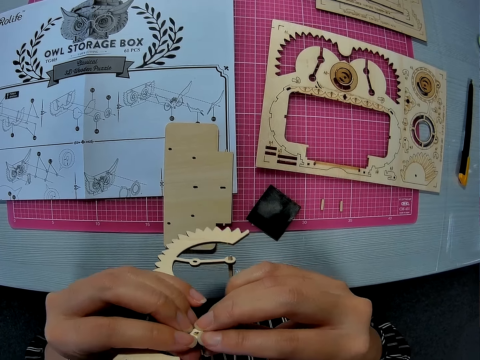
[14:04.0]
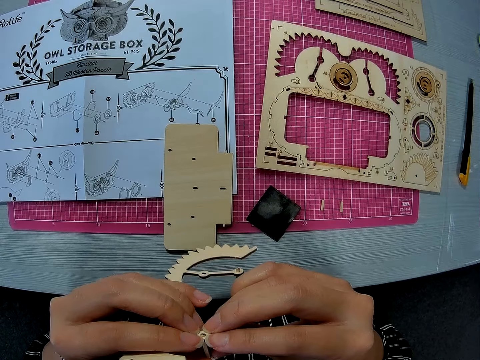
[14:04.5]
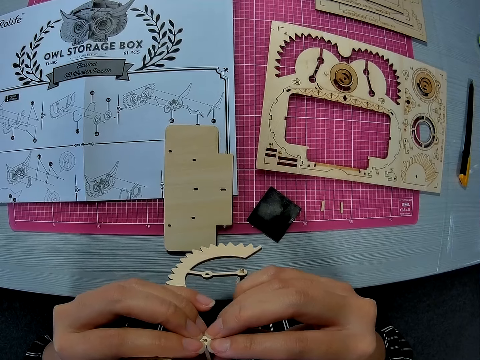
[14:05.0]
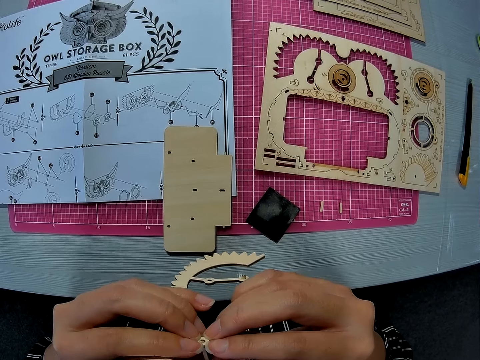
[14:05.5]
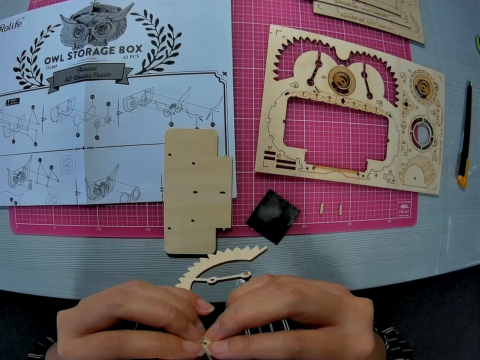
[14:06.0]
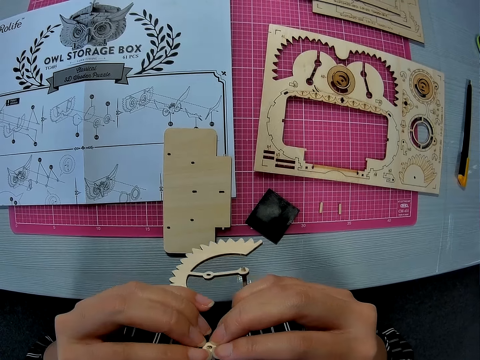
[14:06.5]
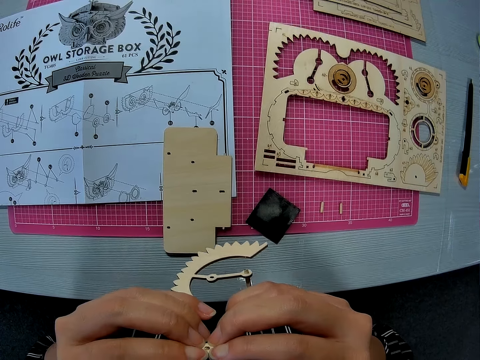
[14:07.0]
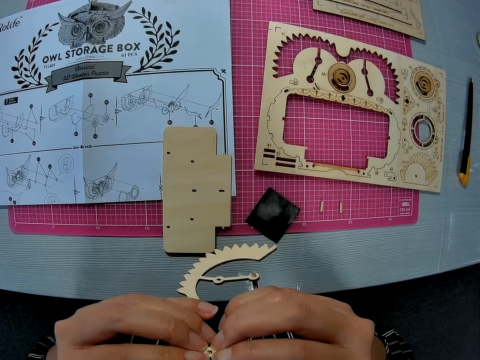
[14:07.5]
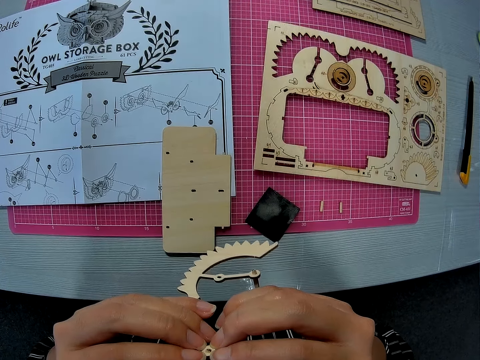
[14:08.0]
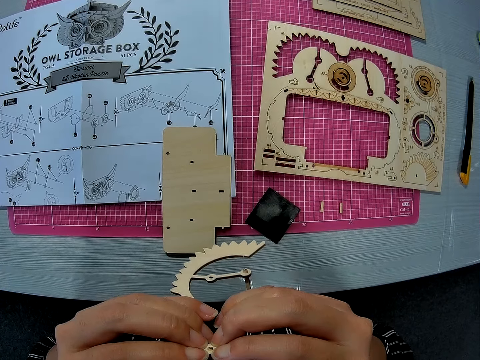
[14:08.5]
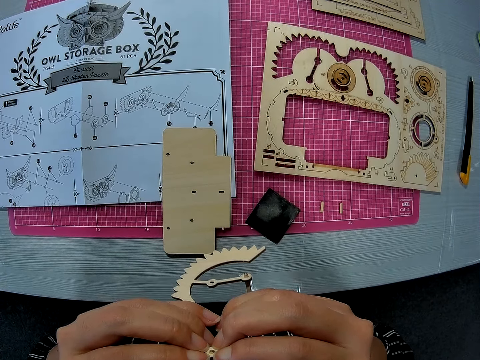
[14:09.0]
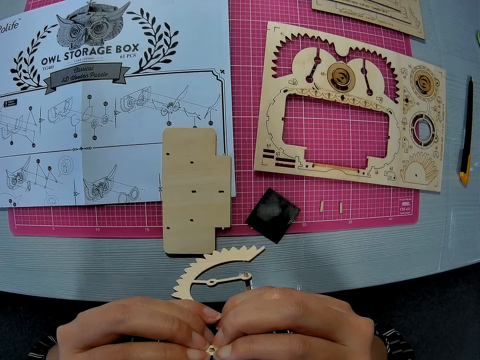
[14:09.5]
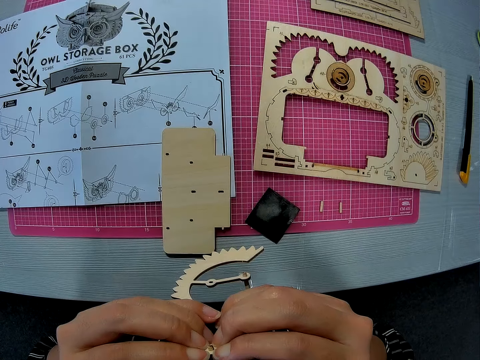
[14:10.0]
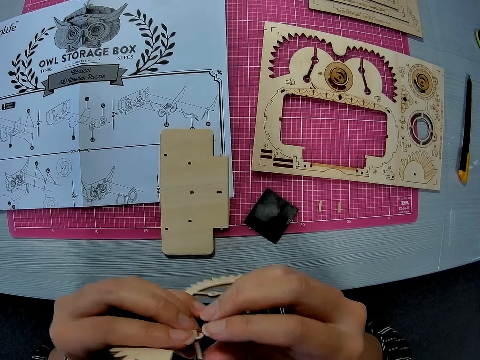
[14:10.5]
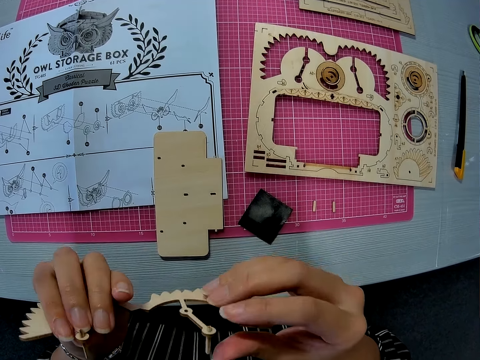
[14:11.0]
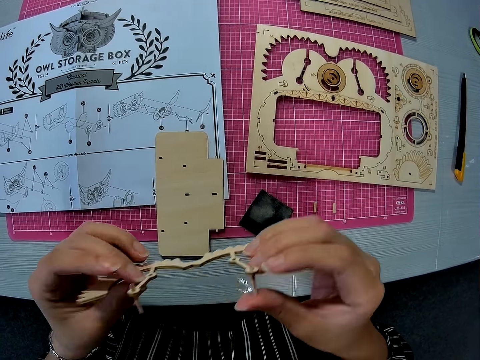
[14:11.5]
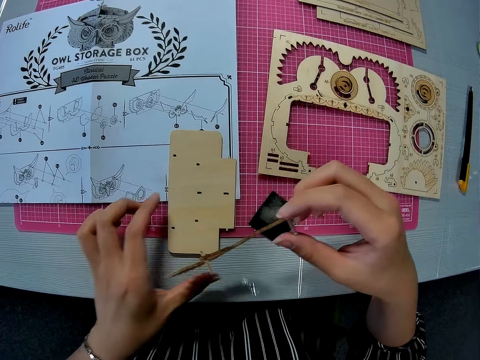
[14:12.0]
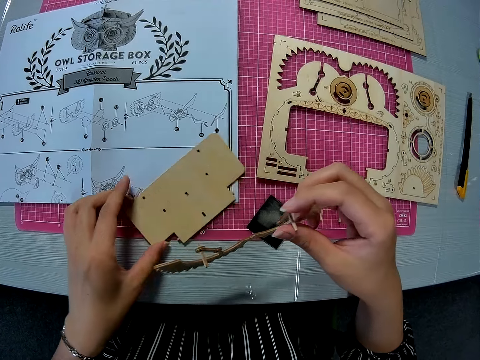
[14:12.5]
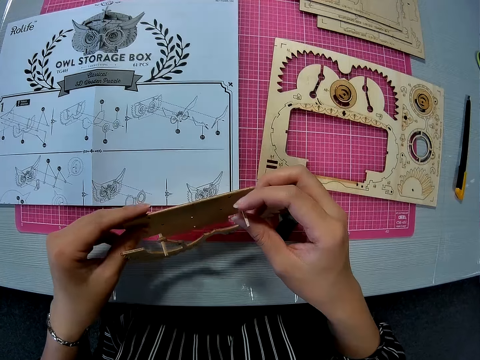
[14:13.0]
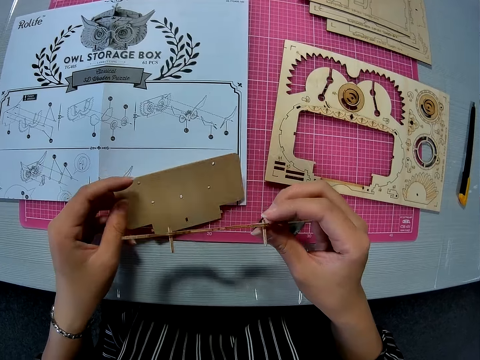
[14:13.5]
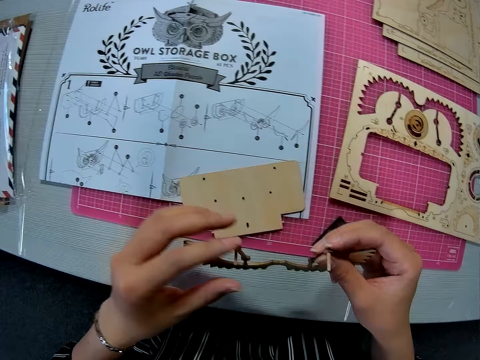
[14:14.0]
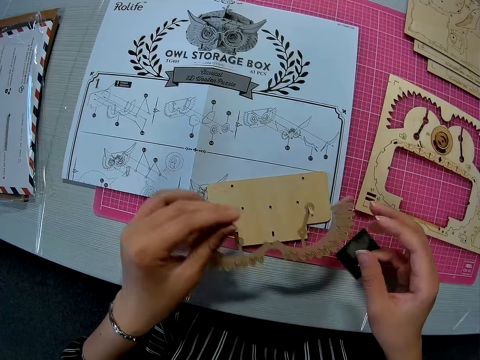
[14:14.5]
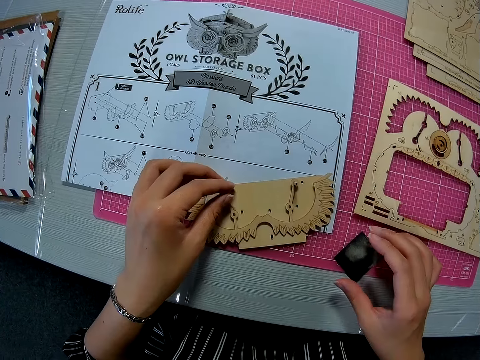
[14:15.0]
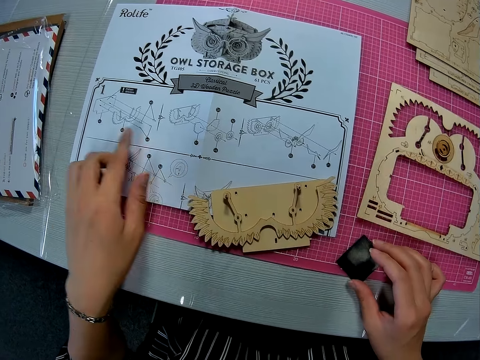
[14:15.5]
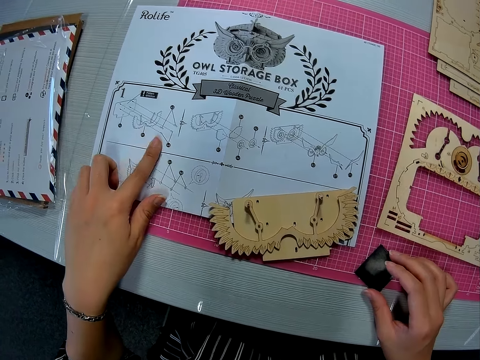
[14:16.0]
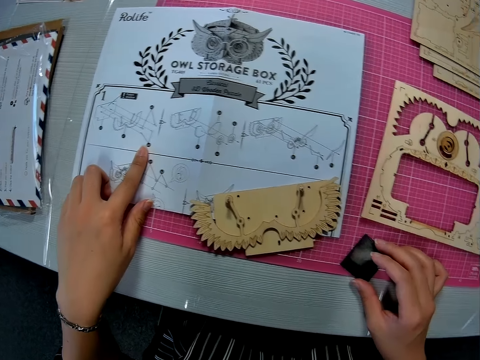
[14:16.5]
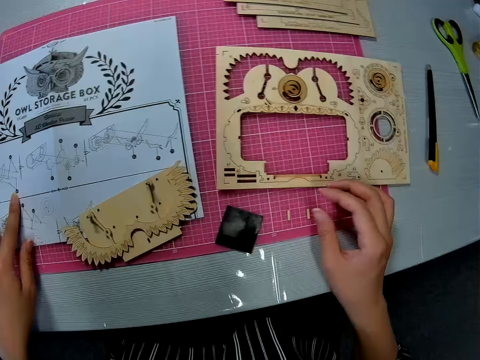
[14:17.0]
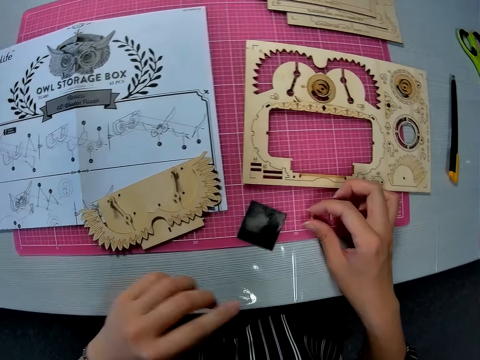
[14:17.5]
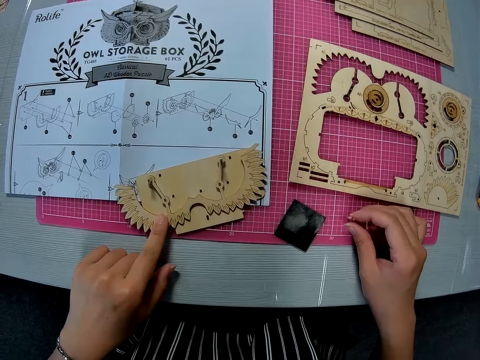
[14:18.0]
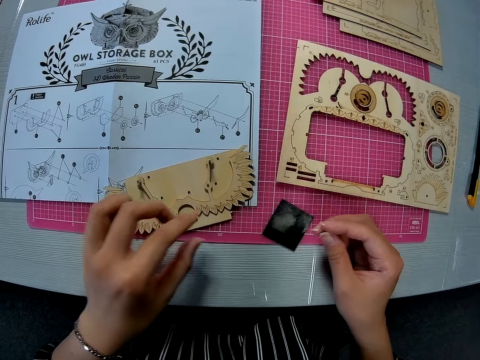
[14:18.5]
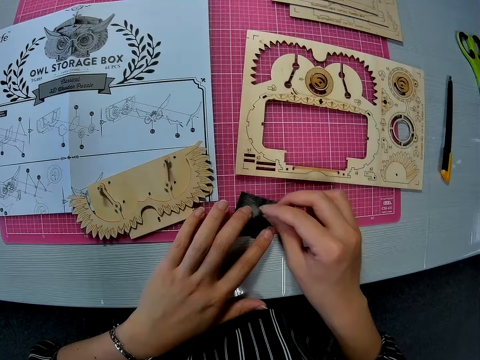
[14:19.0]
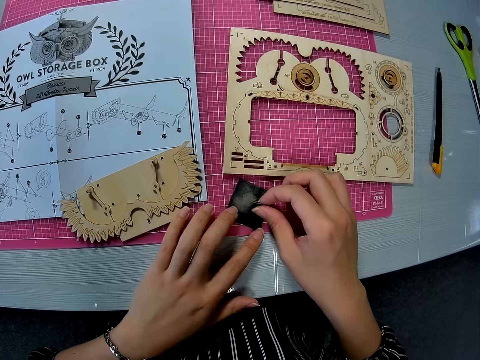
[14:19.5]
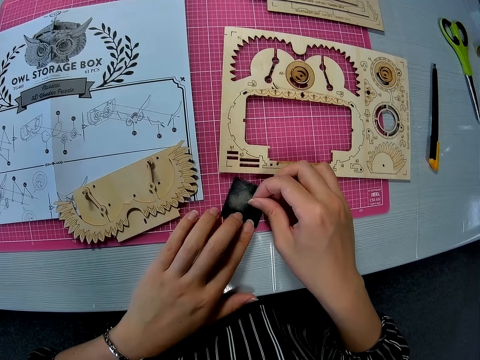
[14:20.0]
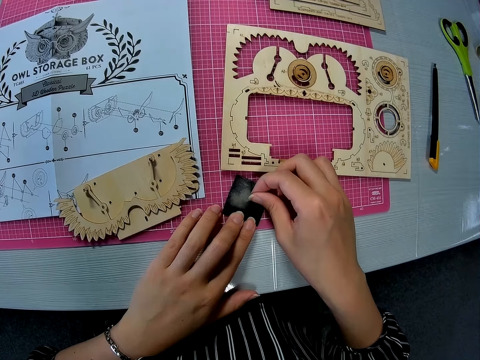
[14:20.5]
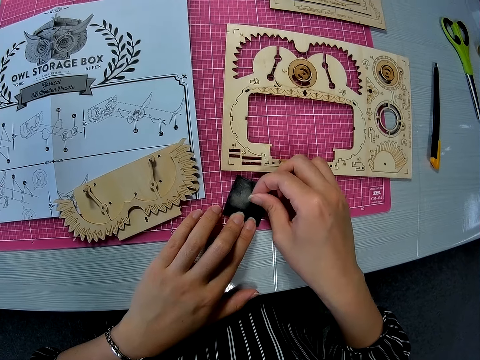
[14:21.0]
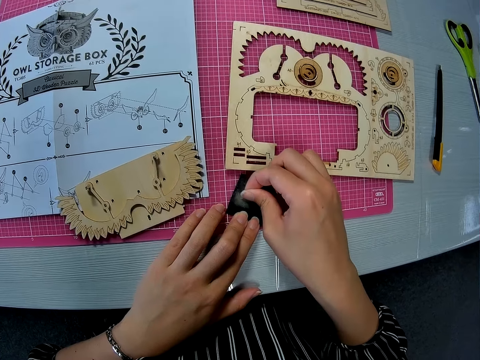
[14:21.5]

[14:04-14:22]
The camera wearer picks up the wooden piece on the paper instruction sheet with her left hand. She turns the other piece of paperboard around. She drops the wooden piece on the table. She passes the carved piece from her right hand to her left hand. She drops the carved piece on the wooden piece. She places her right hand on a sandpaper on the pink sheet. She fixes the paperboards together. She runs her left index finger through the paper instruction sheet. She picks up a small wooden peg from the pink sheet. She touches the carved piece with her left index finger. She places her left hand on the sandpaper. She drops the wooden peg on the sandpaper. She picks up the wooden peg from the sandpaper. She files the edge of the wooden peg on the sandpaper with her right hand.

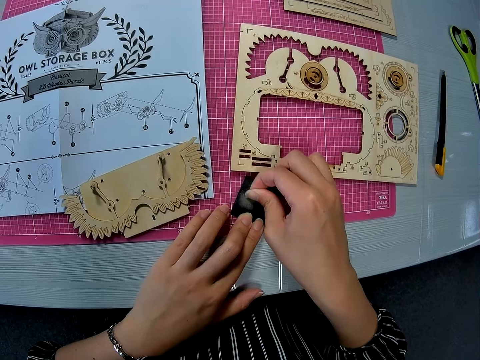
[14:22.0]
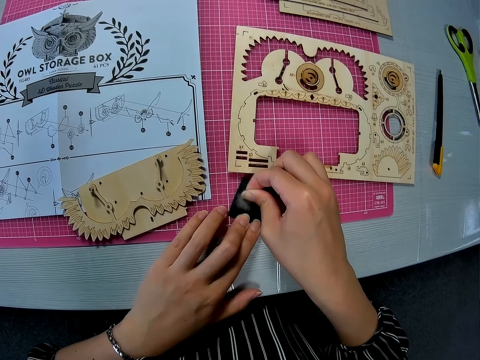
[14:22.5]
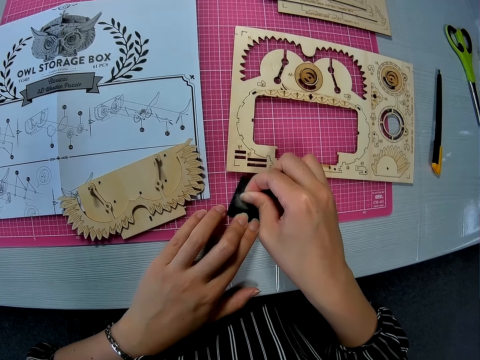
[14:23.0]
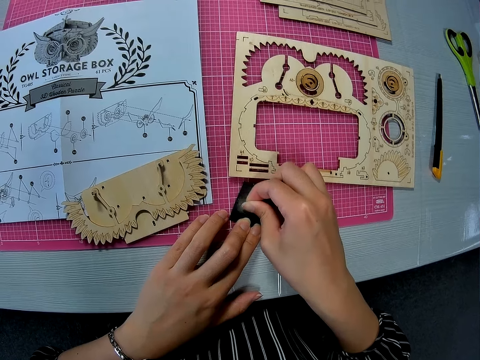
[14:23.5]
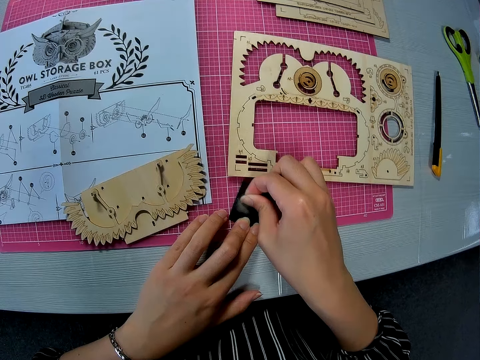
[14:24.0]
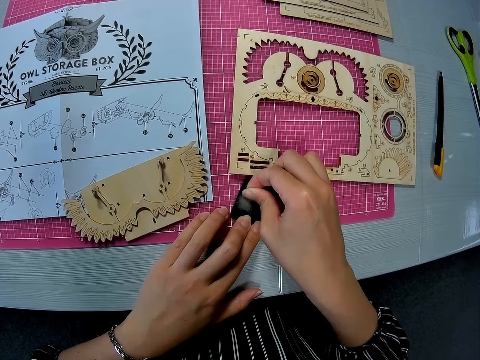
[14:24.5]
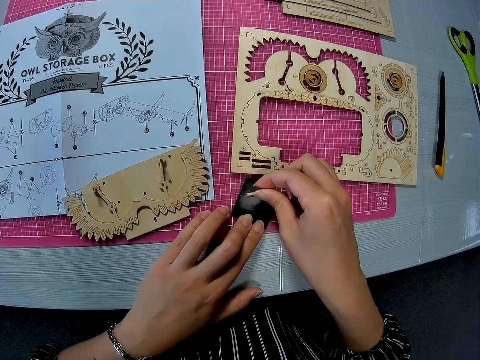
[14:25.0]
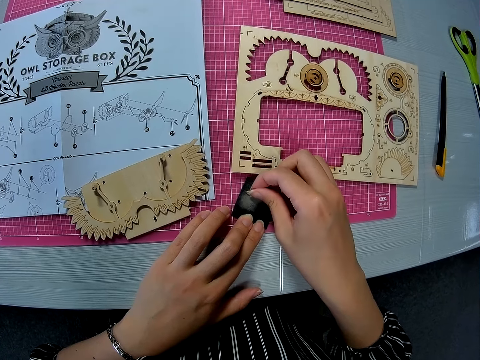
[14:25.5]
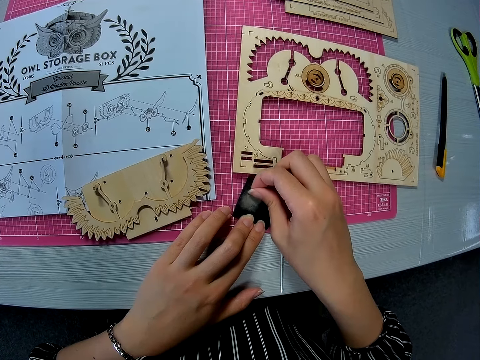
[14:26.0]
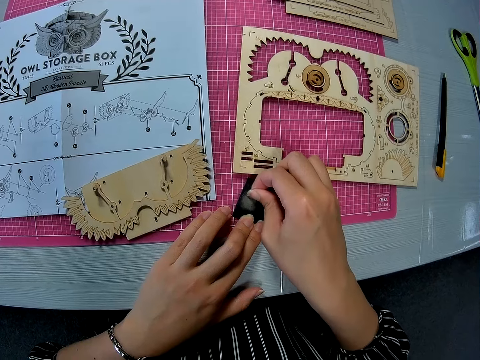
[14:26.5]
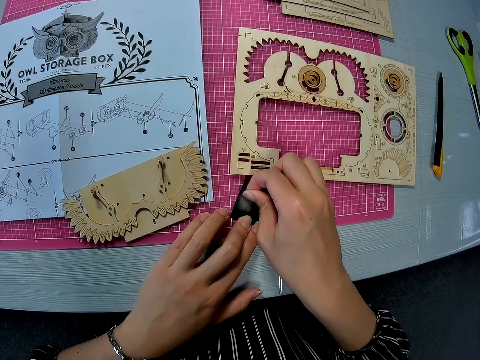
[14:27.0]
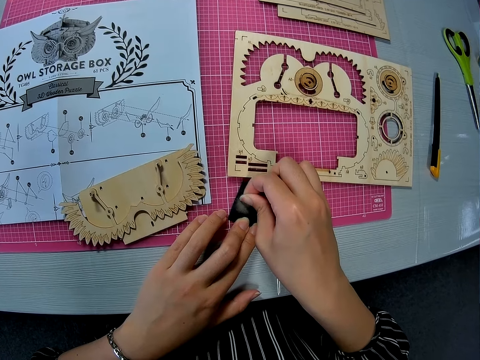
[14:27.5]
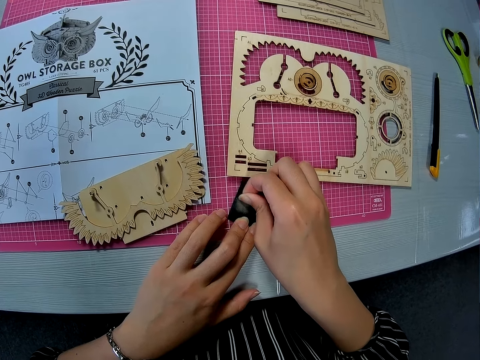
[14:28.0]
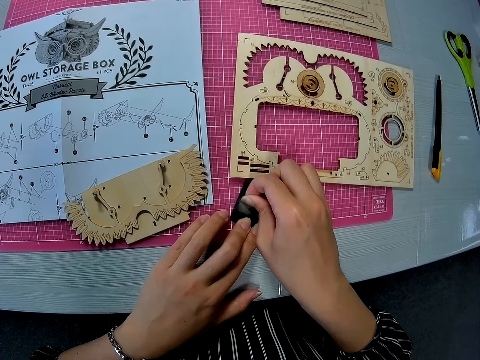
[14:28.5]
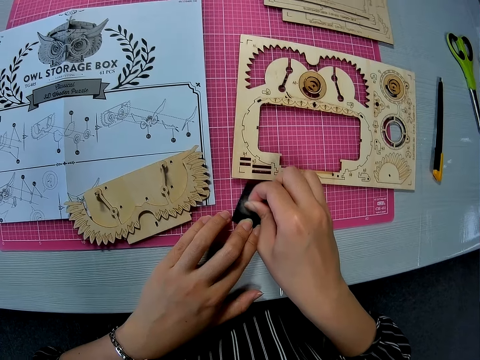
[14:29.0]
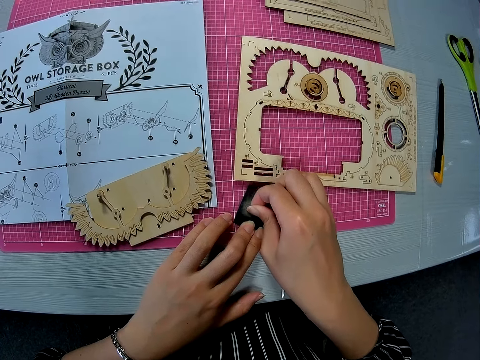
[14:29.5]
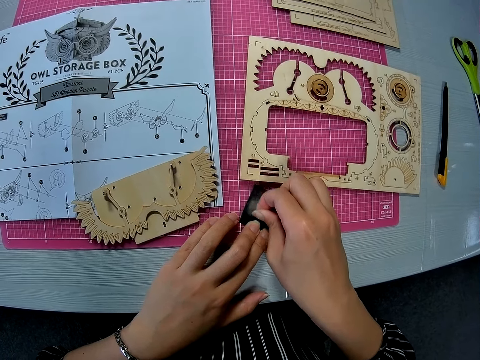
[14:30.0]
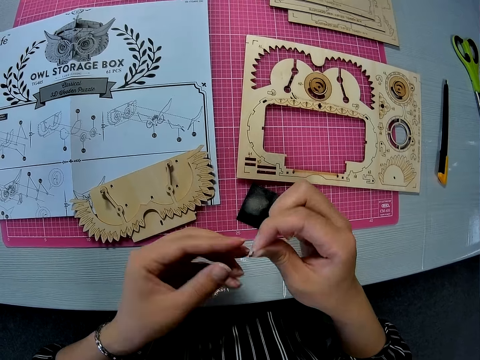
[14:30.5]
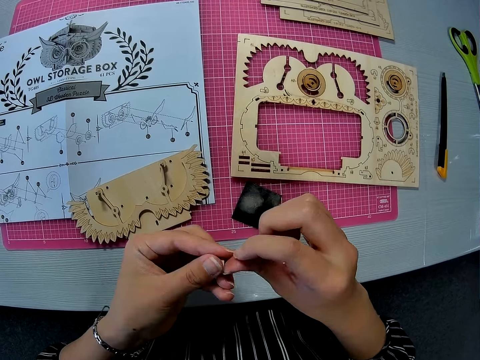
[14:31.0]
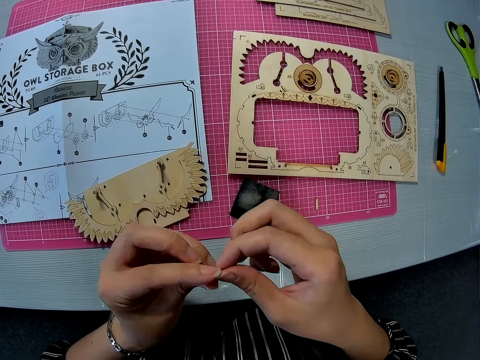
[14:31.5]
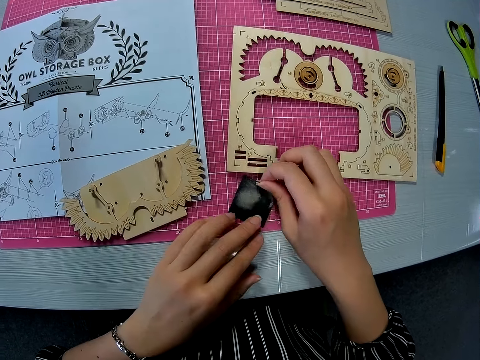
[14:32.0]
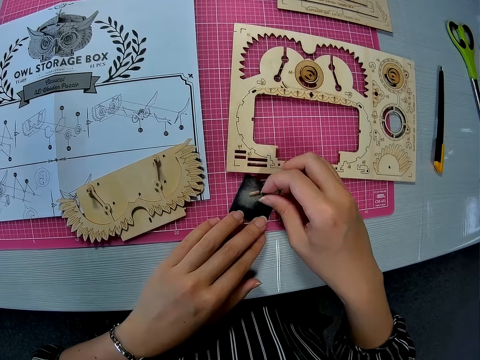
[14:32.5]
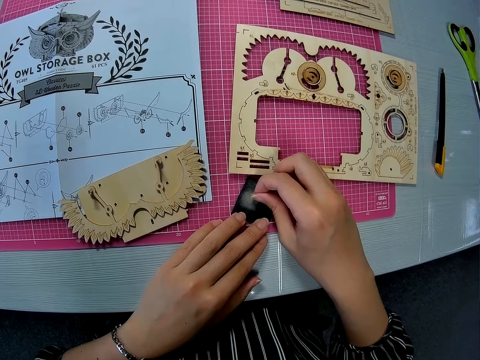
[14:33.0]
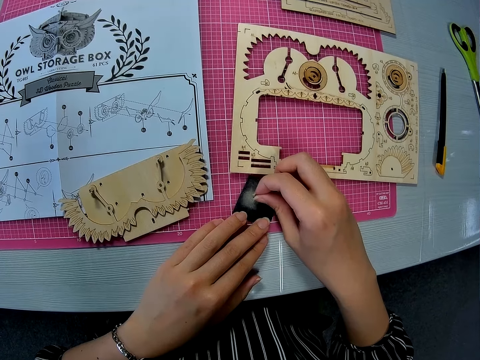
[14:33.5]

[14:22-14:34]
The camera wearer stares on the piece of wood. They scrub the piece of wood with sandpaper.
